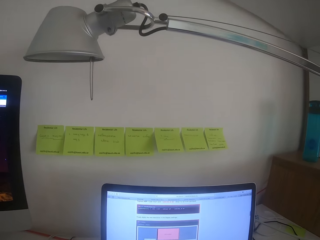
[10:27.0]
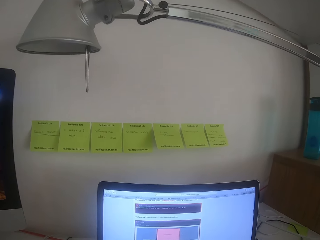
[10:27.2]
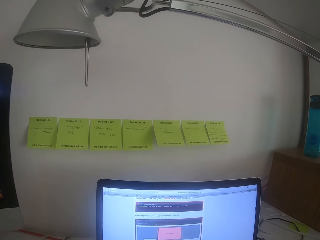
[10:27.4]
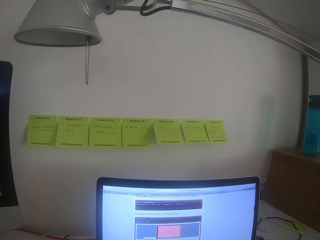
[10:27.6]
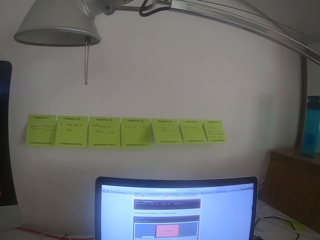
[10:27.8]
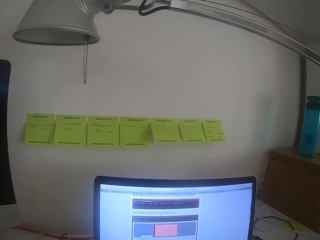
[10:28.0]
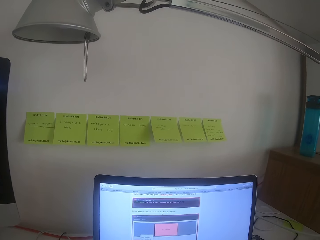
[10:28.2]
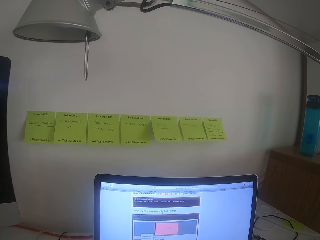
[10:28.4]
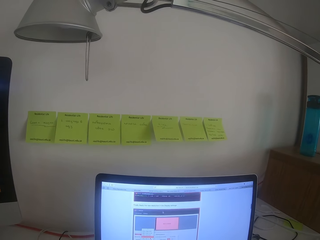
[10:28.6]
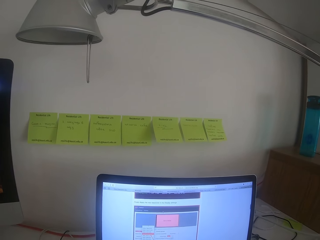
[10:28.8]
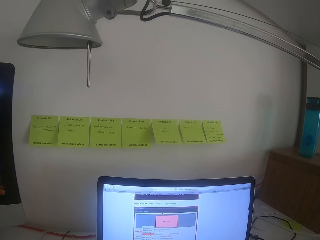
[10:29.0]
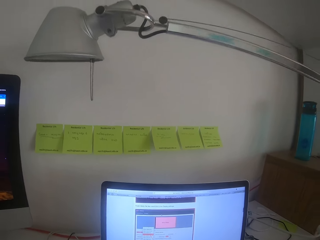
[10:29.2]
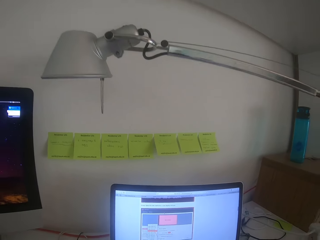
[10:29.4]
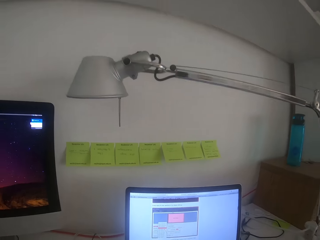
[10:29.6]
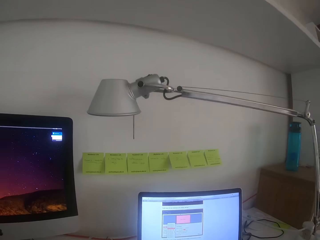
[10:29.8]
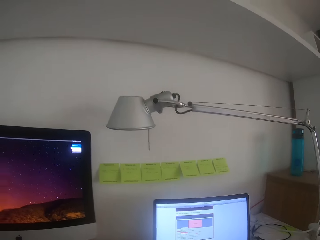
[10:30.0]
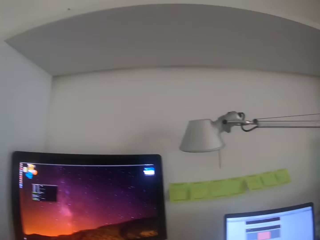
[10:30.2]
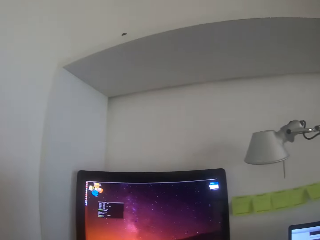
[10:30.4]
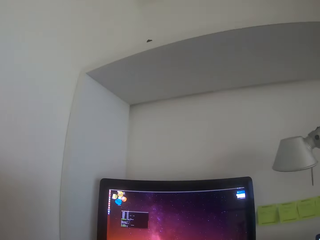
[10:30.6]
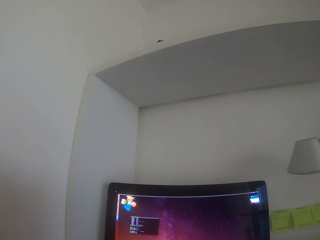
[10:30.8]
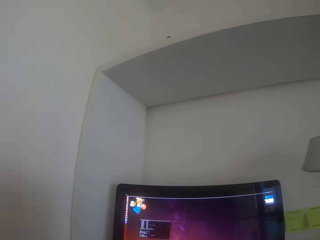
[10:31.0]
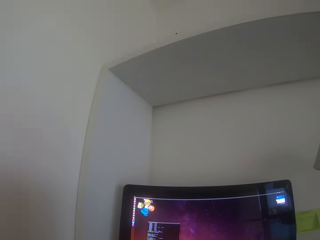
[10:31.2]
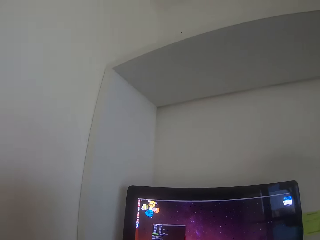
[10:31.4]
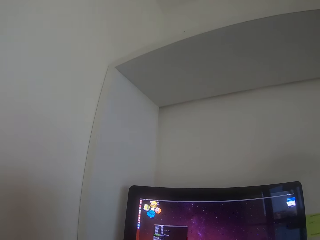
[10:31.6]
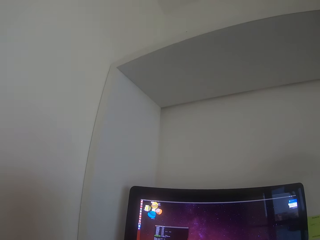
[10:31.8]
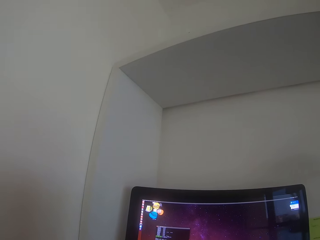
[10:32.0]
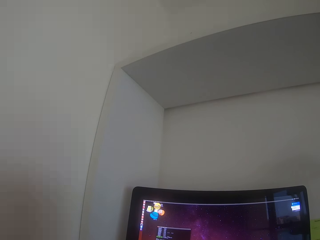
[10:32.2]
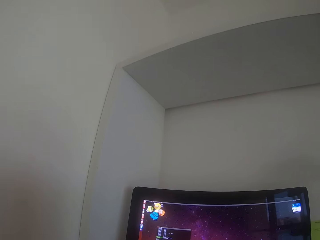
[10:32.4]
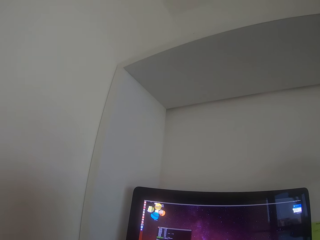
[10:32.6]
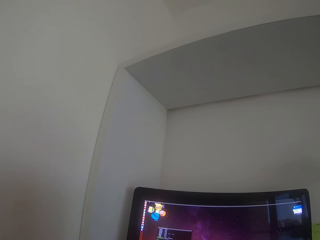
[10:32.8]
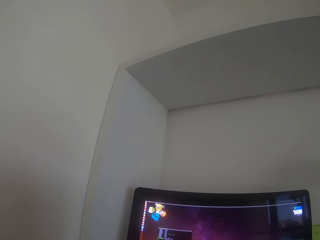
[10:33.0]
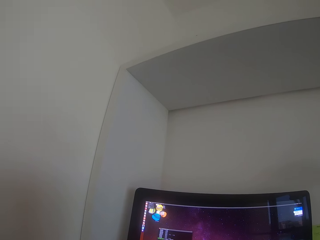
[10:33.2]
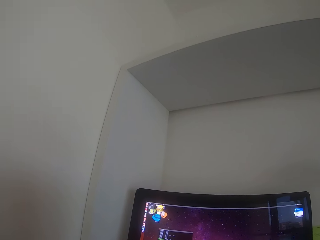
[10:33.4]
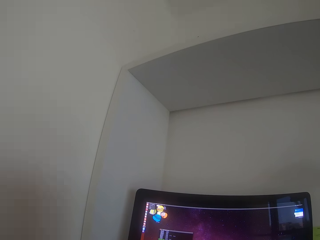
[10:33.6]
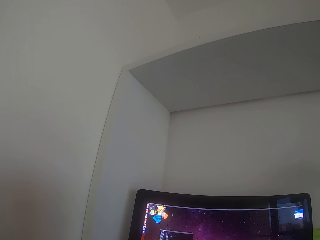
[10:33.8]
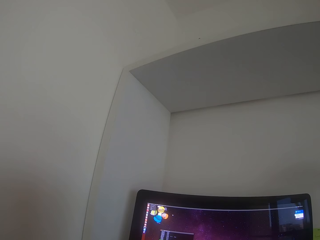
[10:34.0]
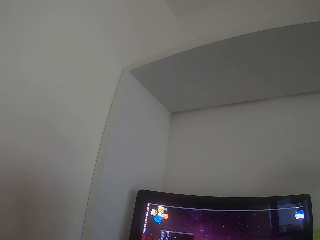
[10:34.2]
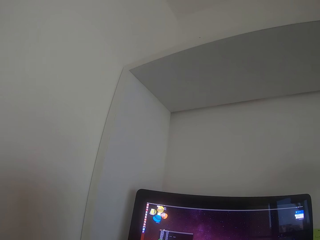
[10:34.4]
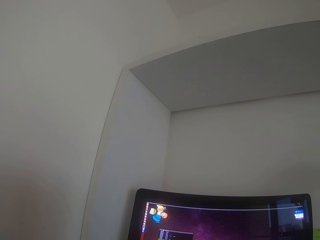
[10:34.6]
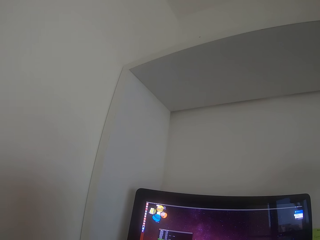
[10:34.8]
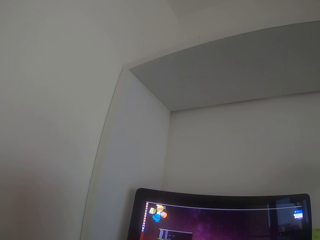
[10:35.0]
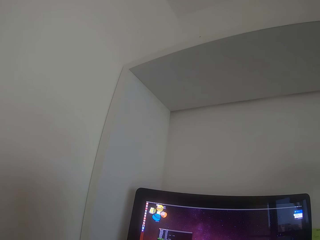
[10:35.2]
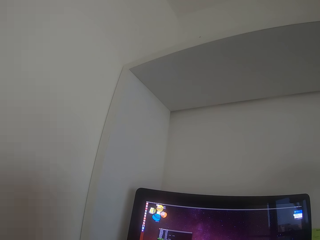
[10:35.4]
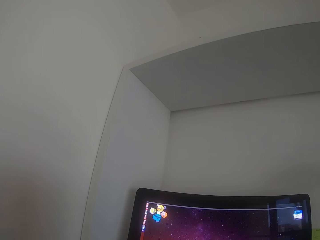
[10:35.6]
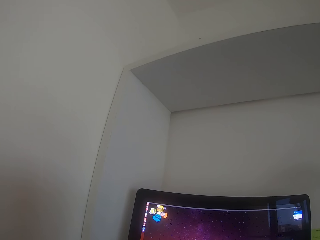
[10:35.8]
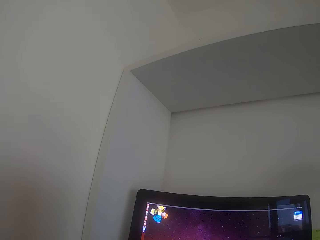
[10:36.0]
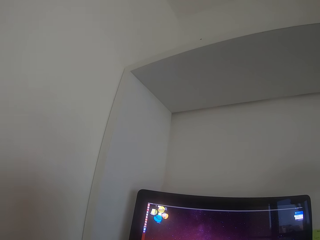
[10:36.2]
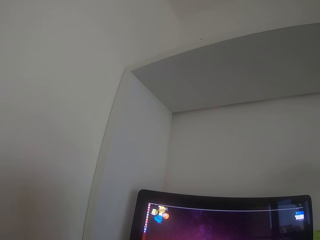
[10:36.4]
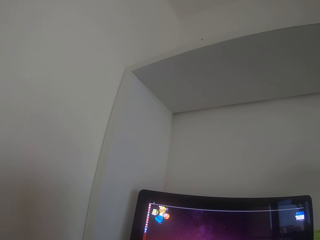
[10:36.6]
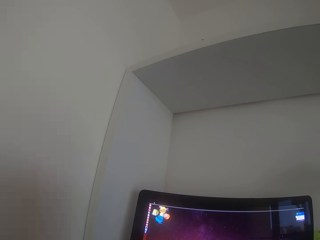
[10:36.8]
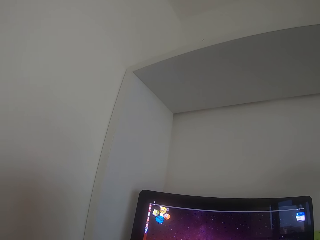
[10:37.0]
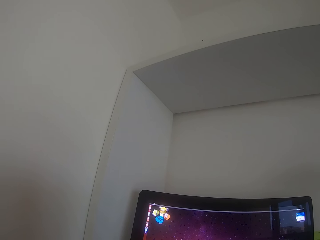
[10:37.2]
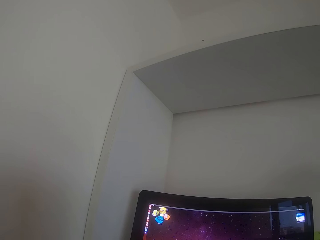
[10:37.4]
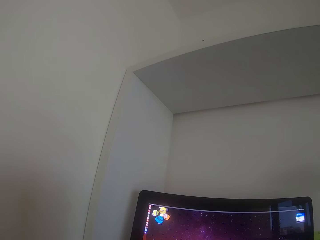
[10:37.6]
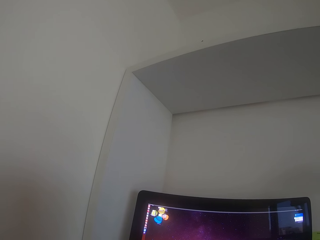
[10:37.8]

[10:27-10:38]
The camera wearer turns left. They operate the monitor. They focus on the monitor.

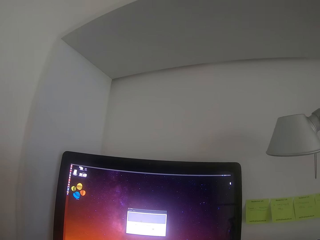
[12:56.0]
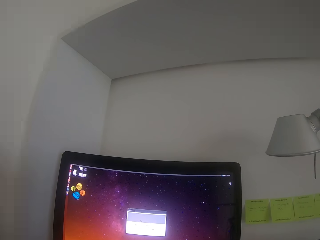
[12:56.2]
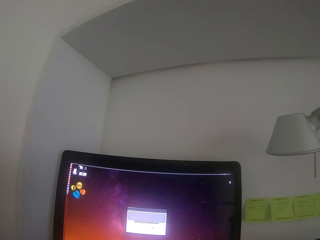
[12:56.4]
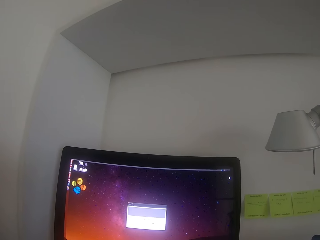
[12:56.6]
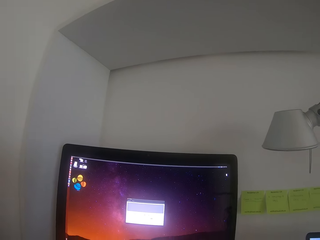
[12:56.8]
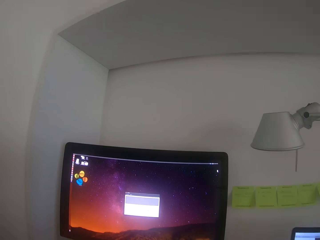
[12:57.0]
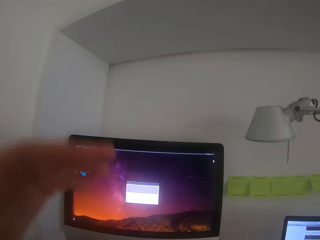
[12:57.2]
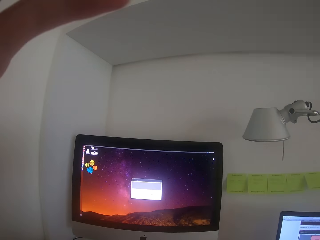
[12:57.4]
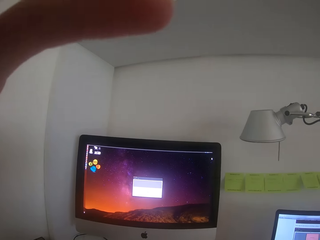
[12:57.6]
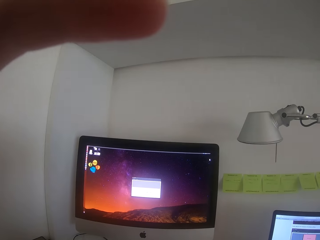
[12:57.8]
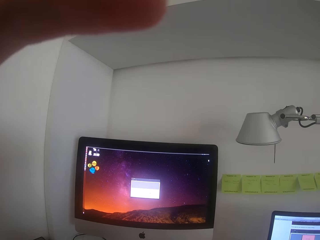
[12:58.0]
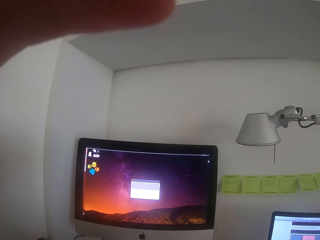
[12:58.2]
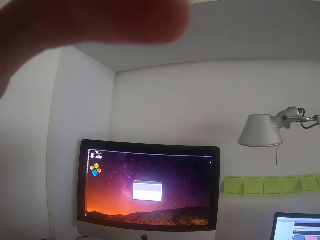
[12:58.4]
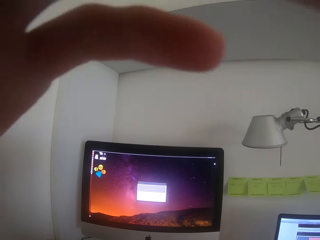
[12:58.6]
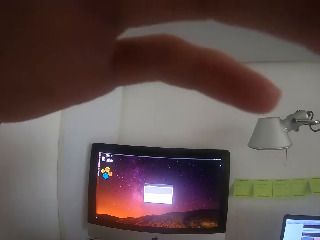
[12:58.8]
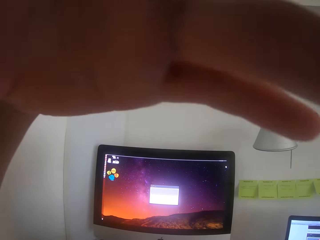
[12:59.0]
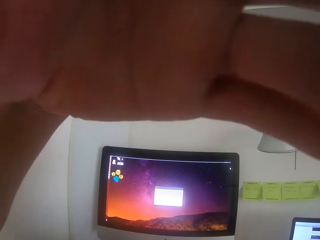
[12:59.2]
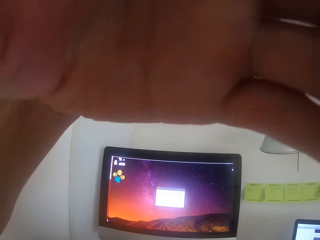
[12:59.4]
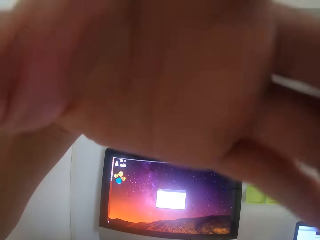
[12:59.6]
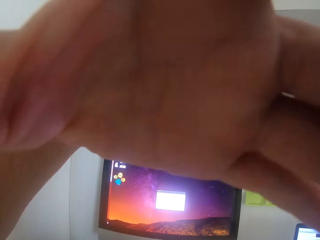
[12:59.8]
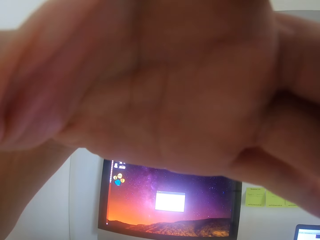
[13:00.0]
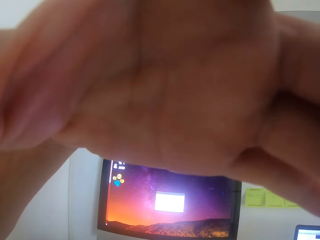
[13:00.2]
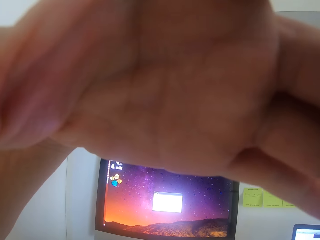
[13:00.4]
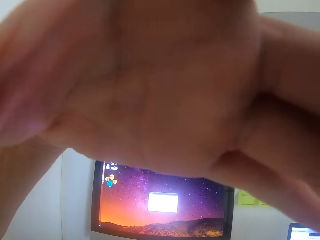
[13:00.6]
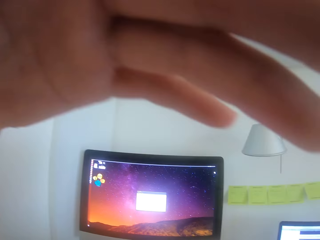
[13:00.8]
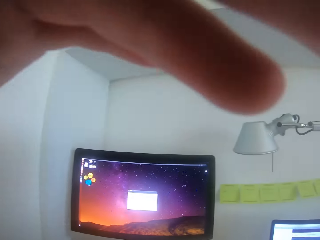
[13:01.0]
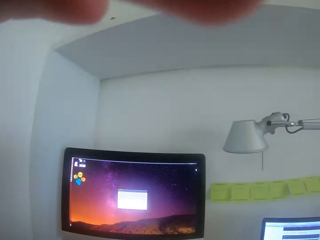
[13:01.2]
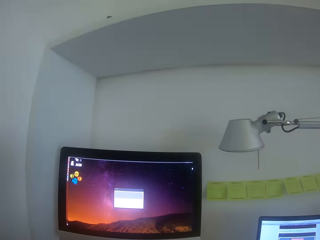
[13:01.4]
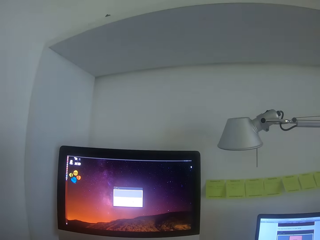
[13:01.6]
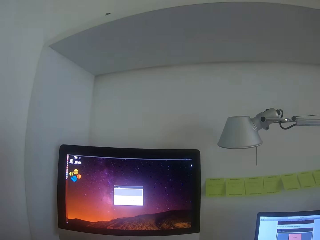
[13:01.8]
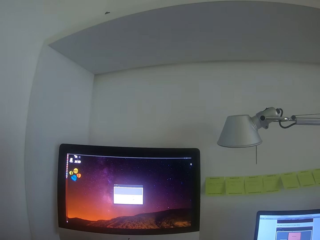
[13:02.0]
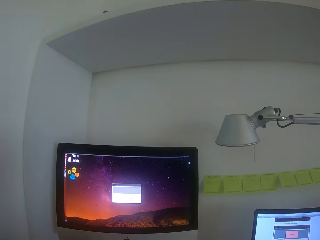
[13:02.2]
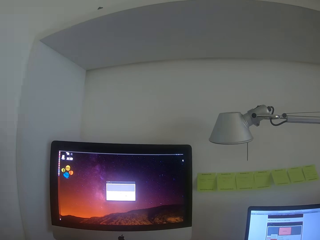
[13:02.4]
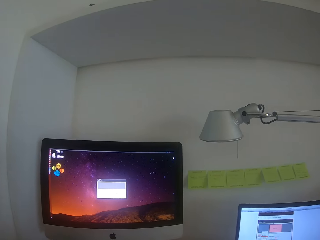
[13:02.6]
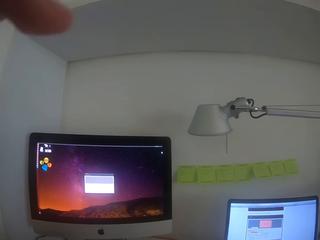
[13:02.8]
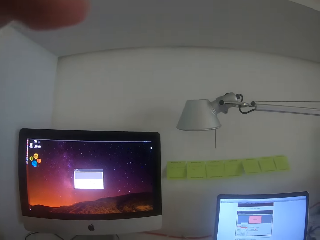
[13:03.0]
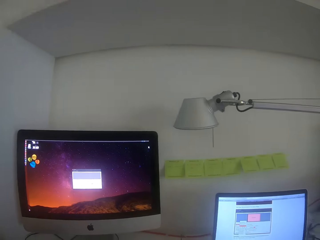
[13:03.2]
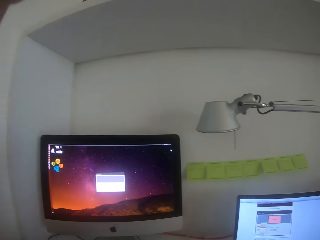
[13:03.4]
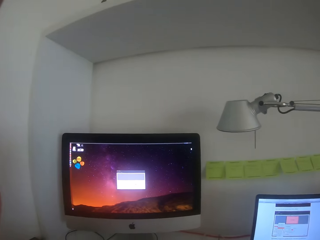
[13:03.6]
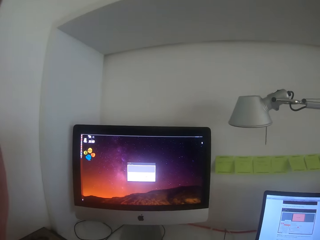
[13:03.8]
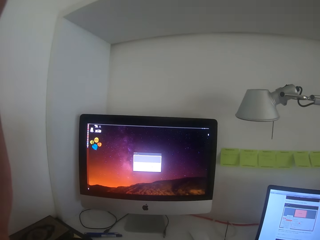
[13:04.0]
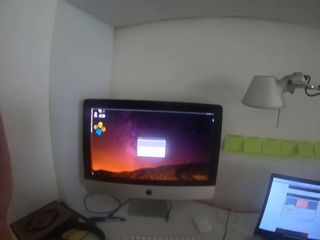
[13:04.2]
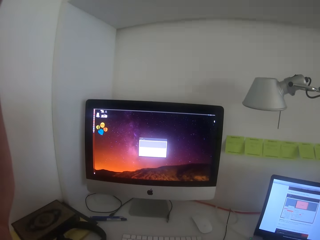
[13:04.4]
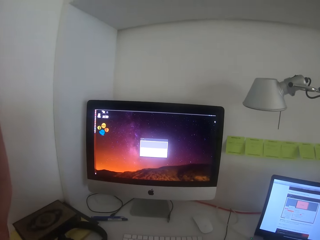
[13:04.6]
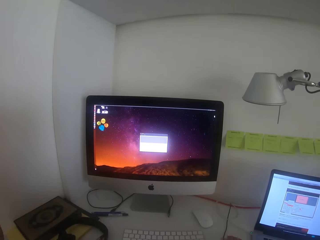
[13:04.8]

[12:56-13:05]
The camera wearer lifts a hand. They adjust a camera.
